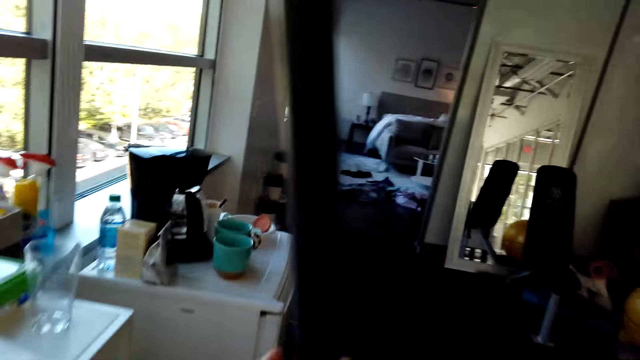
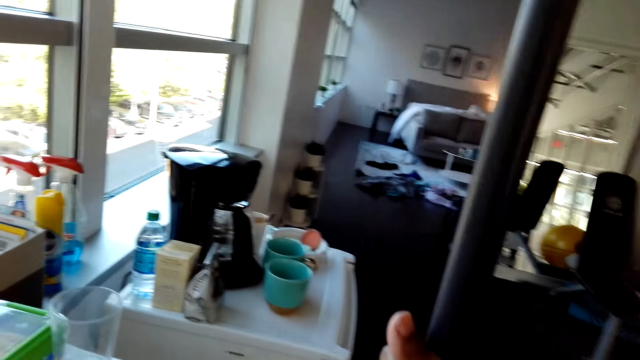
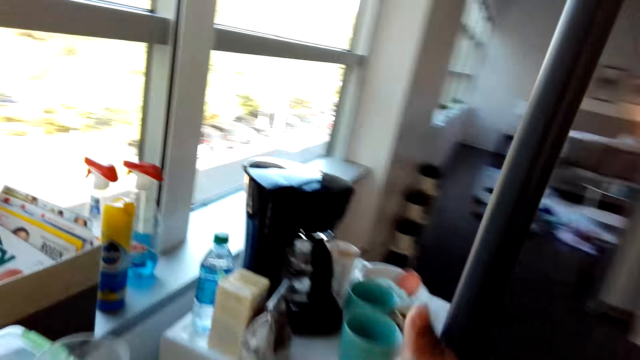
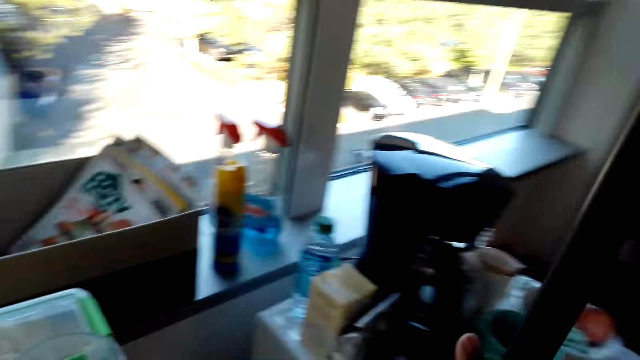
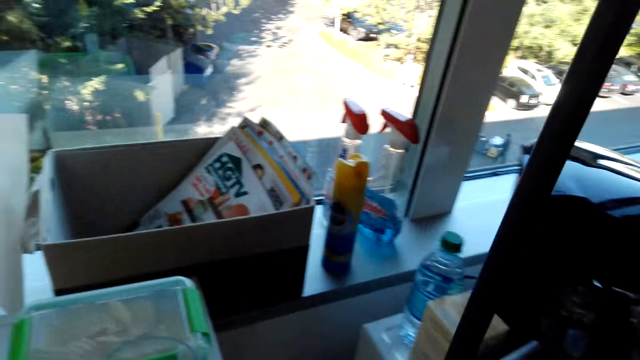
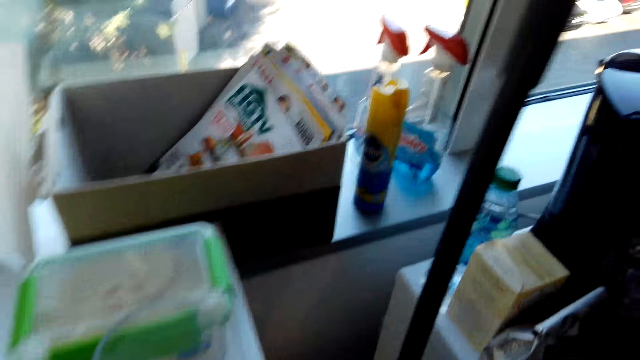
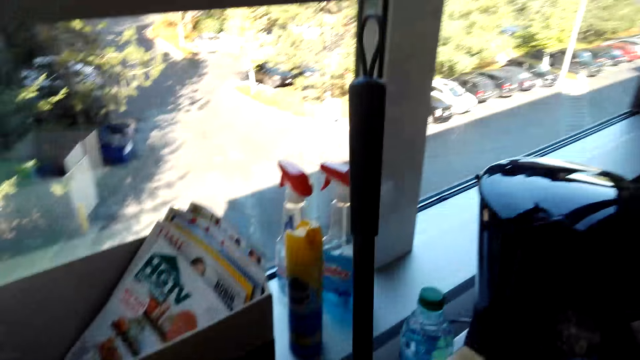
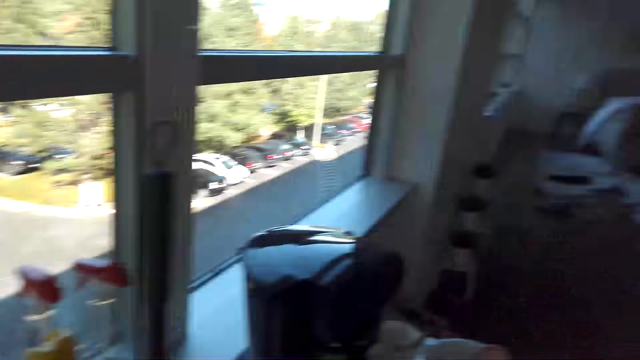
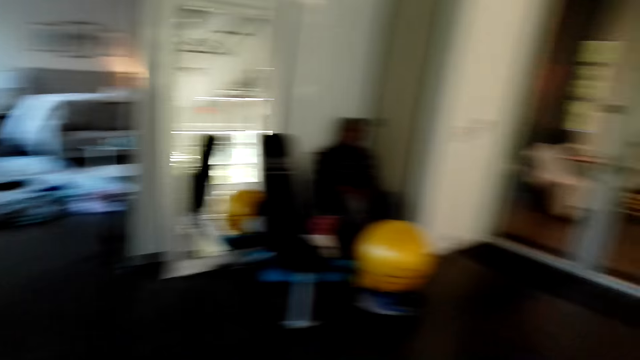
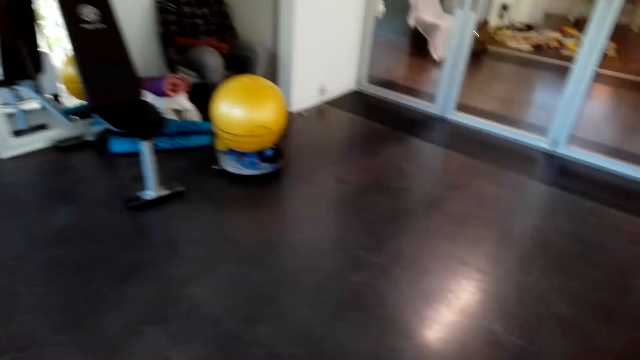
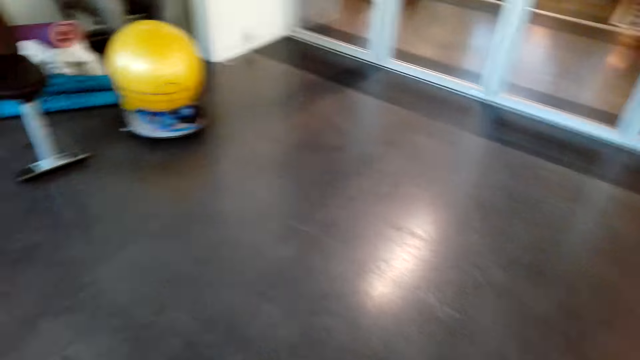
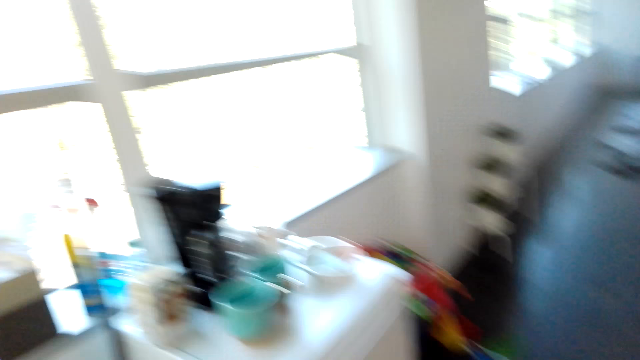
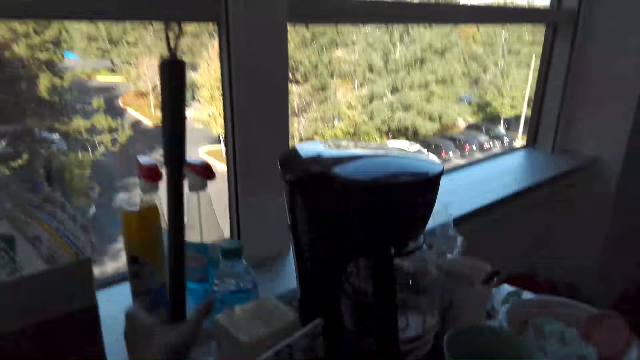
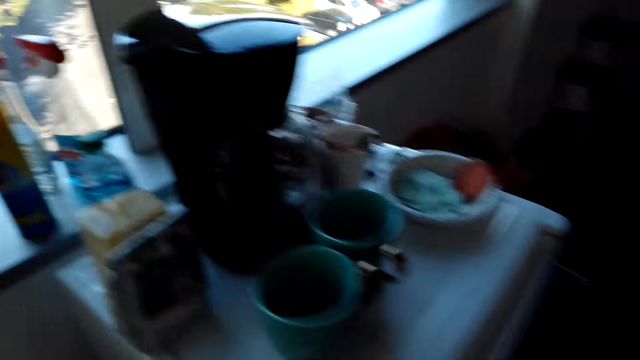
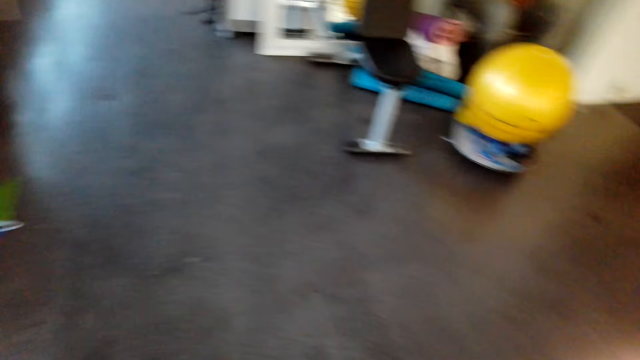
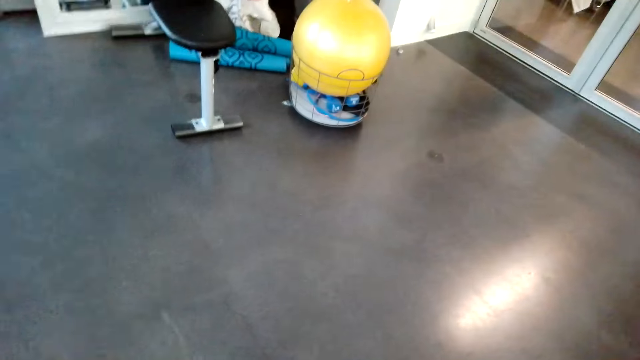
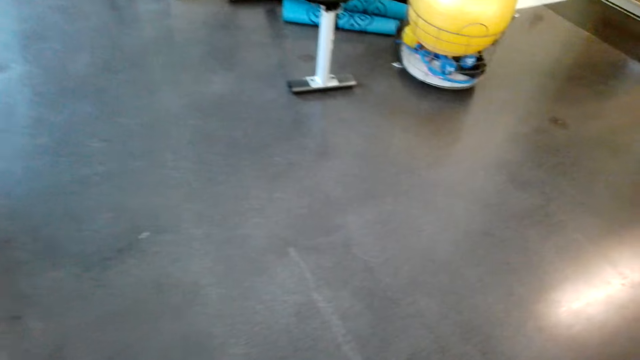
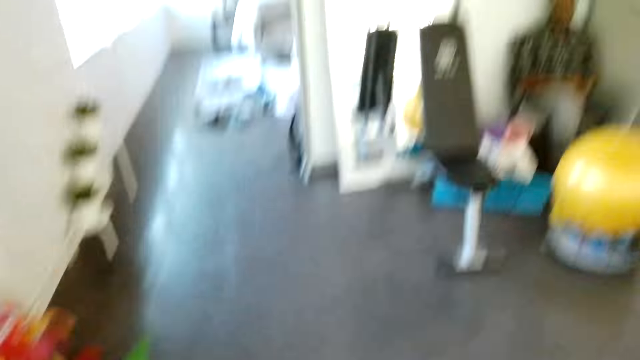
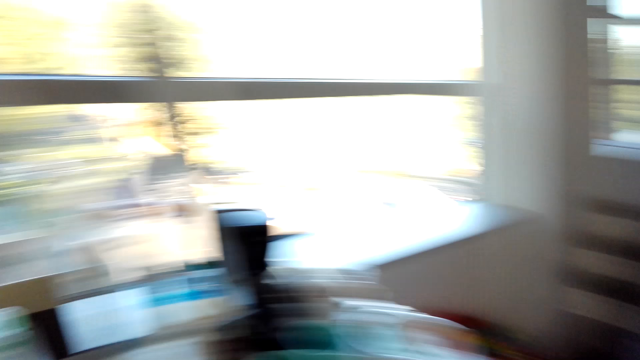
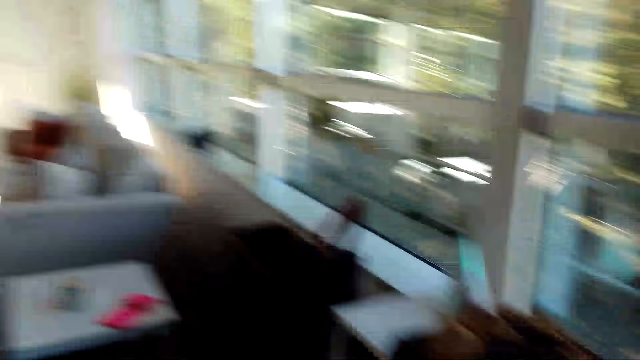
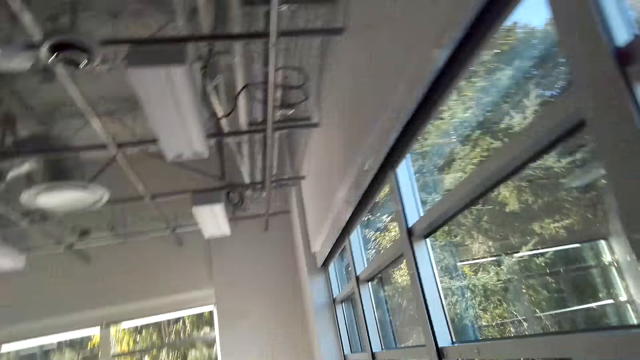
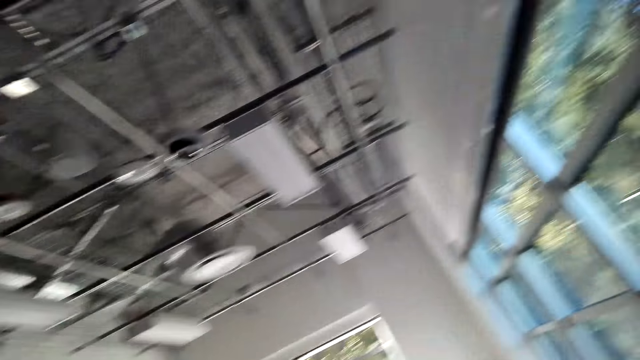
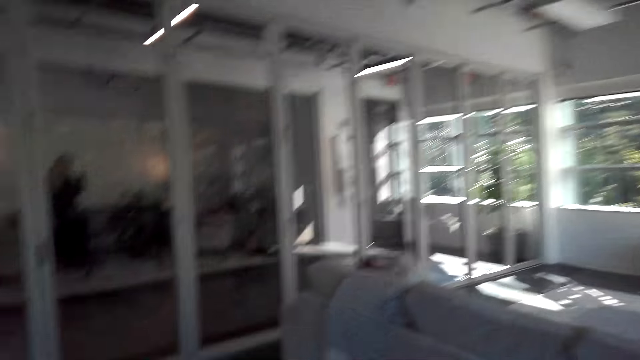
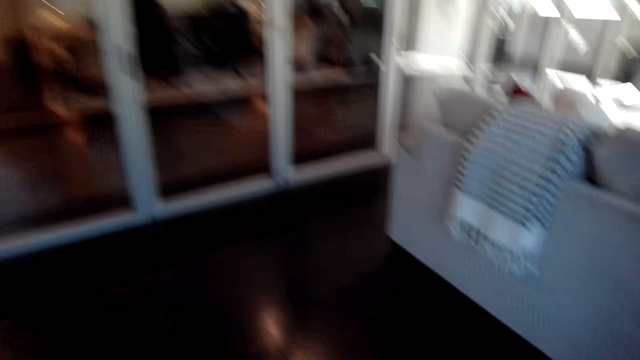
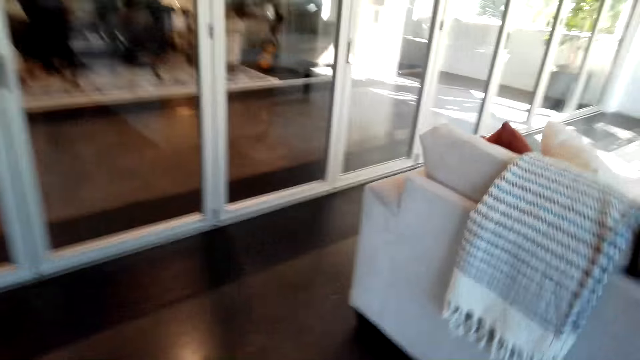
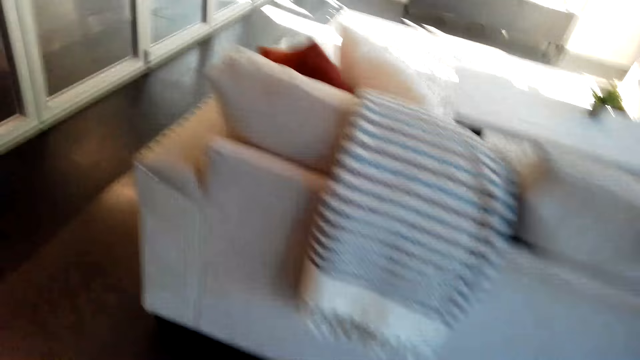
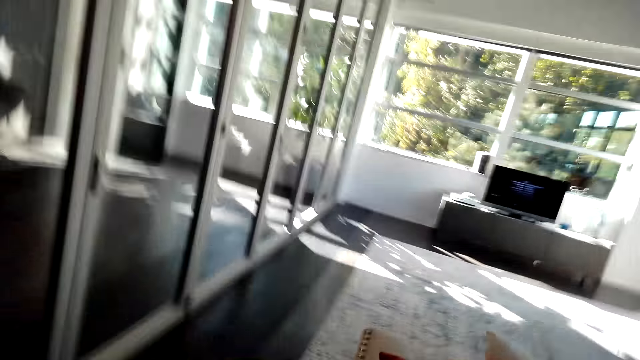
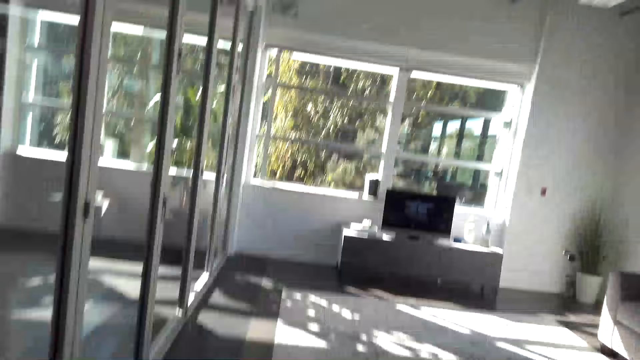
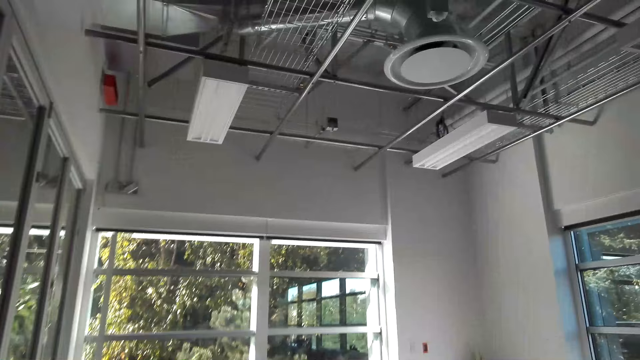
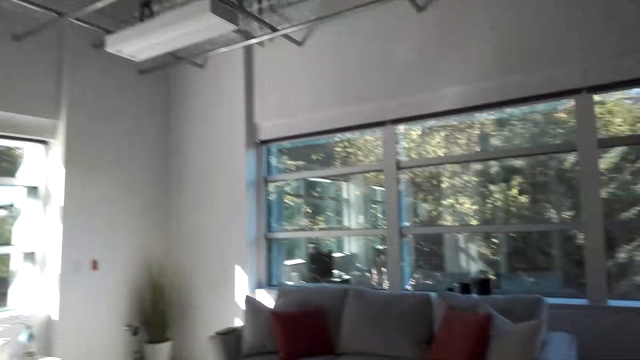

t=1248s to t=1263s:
The camera wearer leans the broom against the wall. They take the broom. They move to the living room and walk around the room.

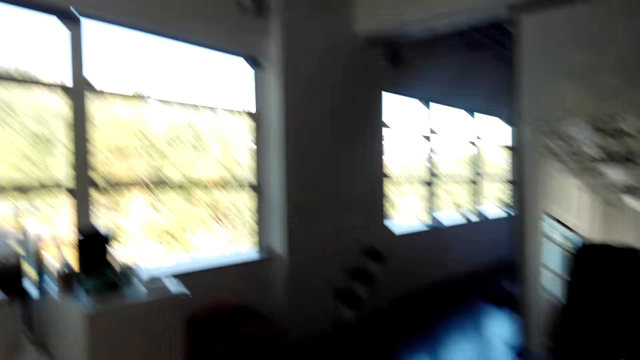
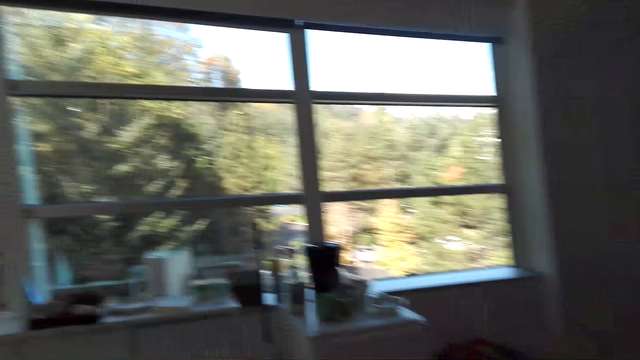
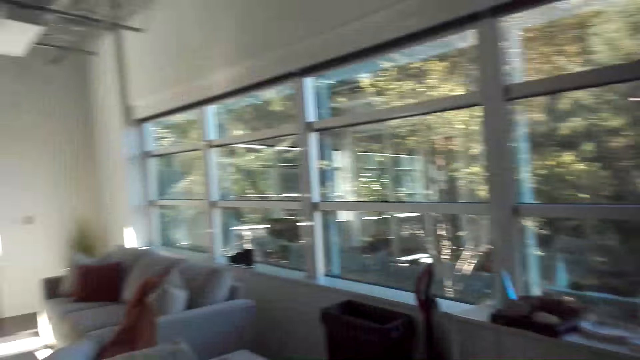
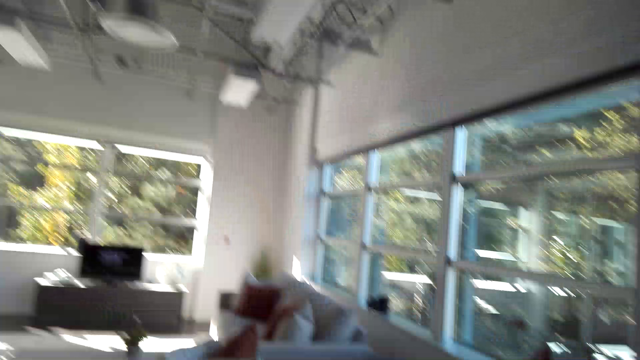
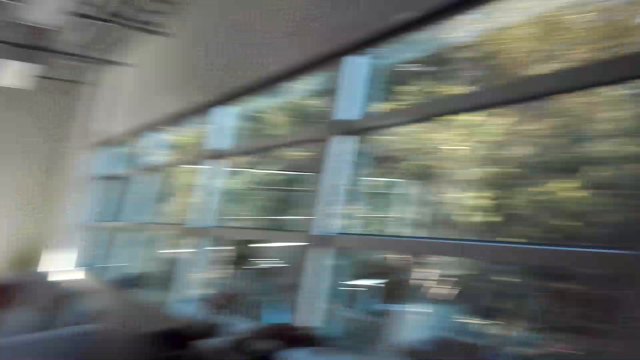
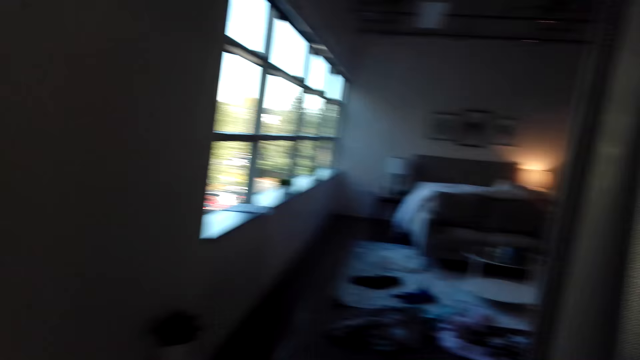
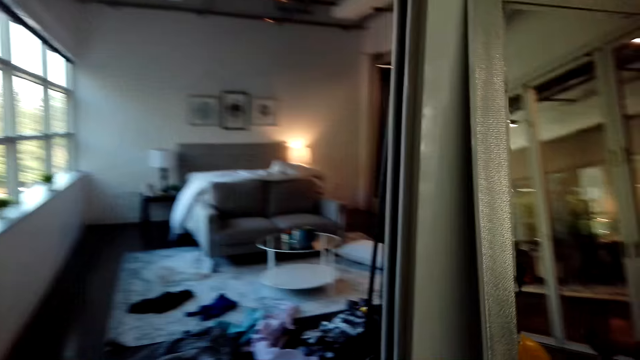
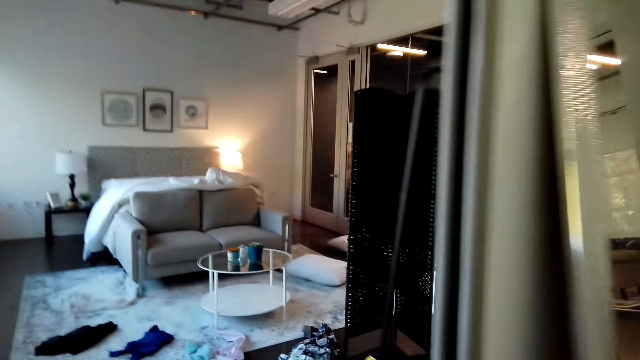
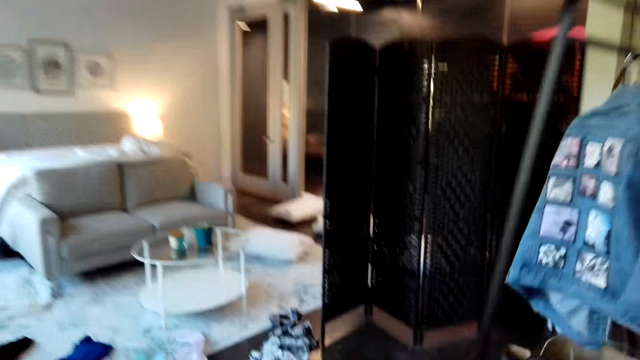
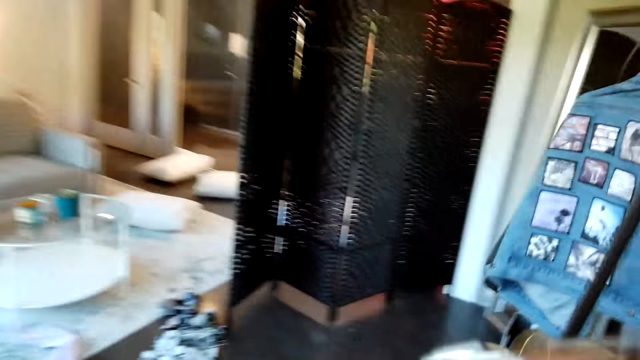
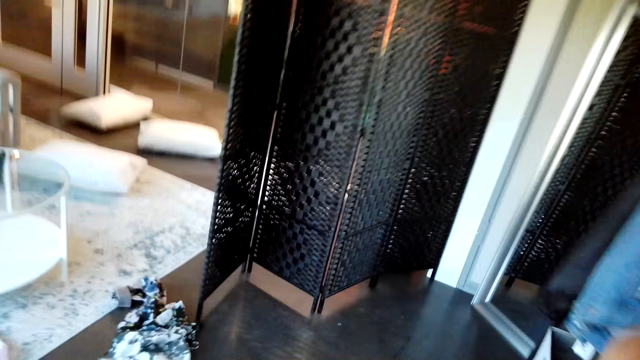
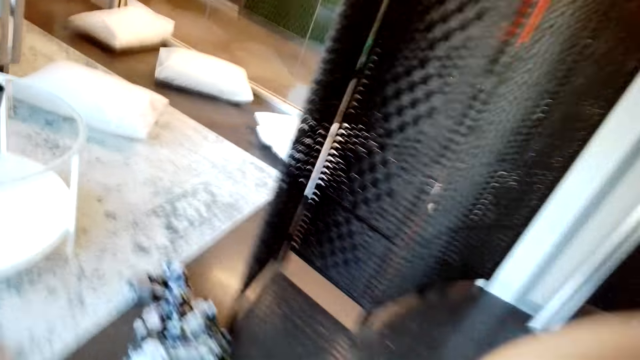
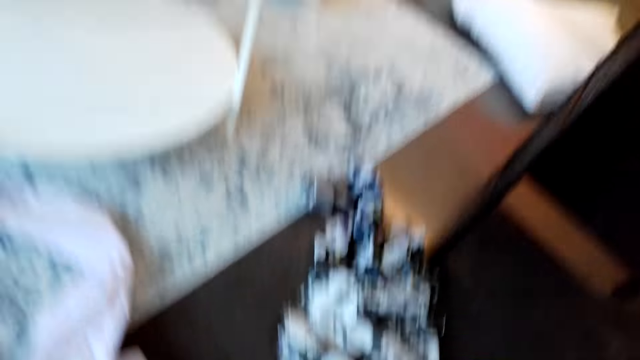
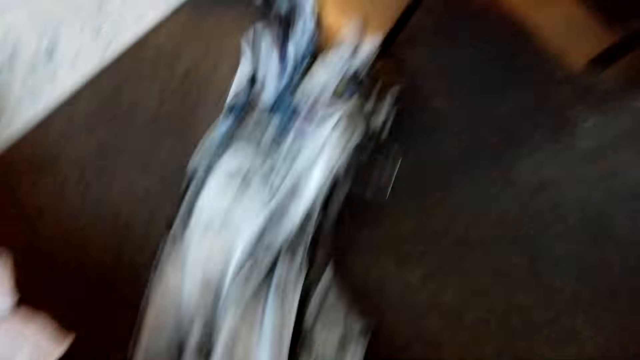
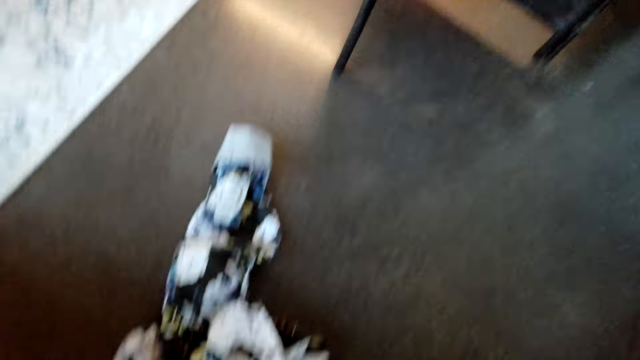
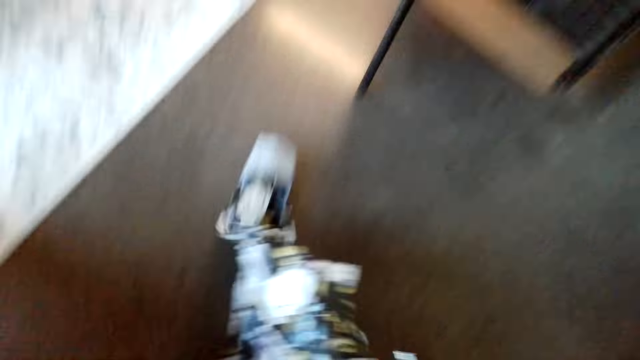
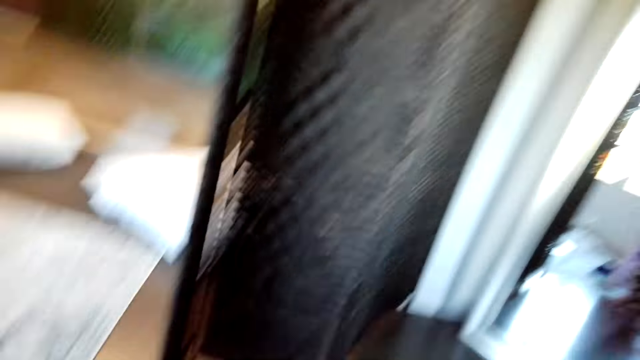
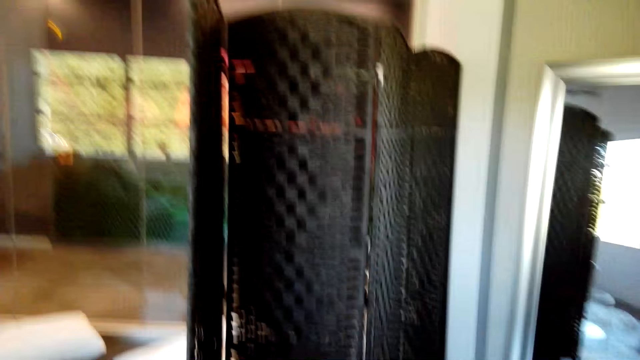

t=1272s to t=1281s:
The camera wearer moves to another room. They pick up a shirt on the floor.
